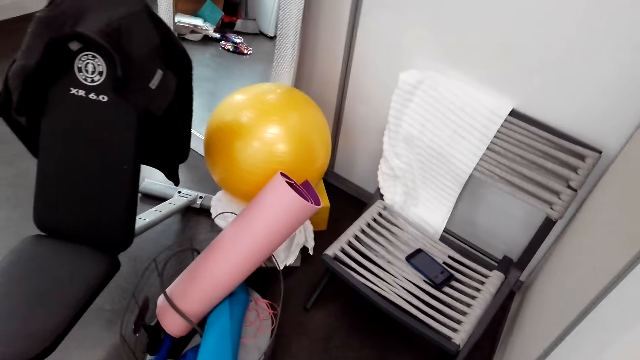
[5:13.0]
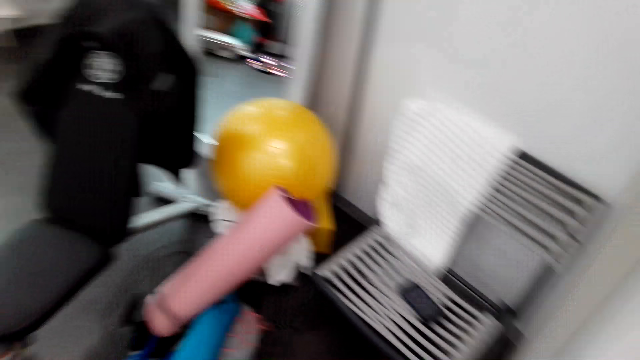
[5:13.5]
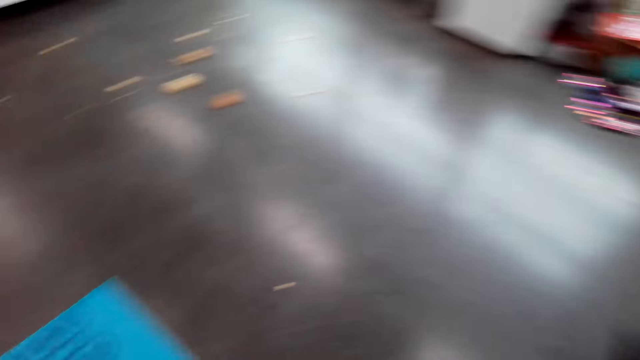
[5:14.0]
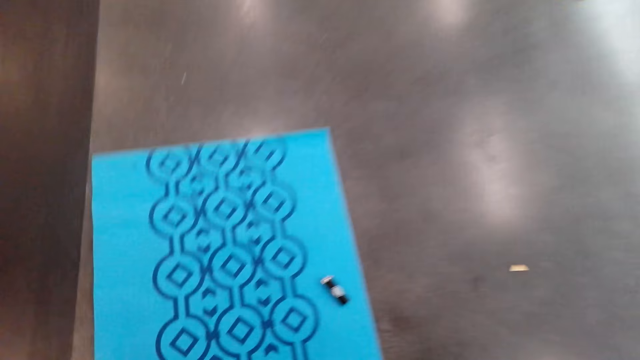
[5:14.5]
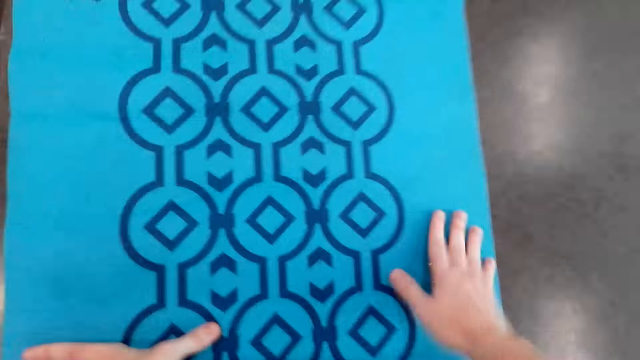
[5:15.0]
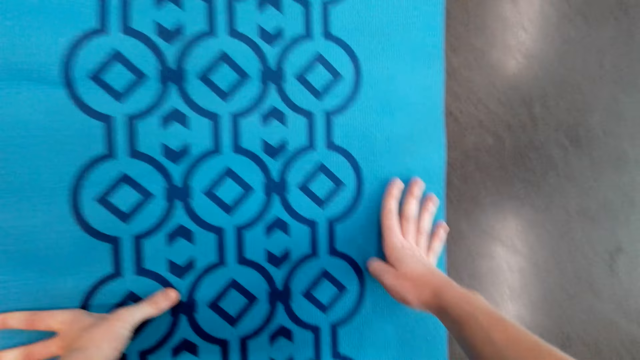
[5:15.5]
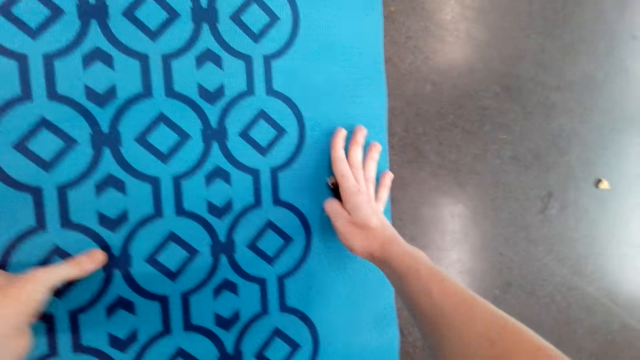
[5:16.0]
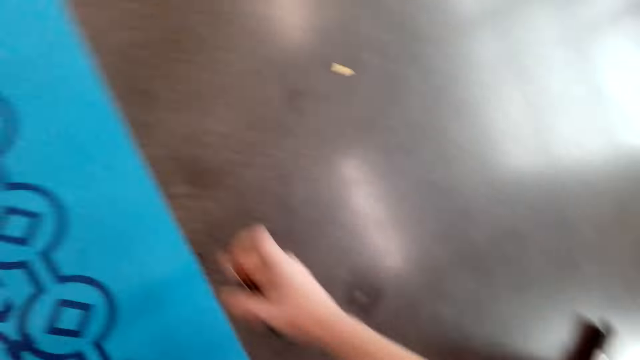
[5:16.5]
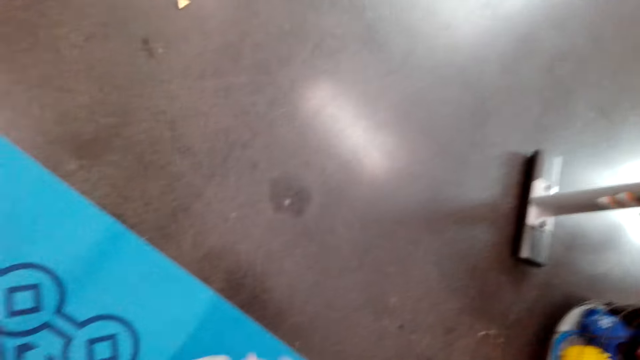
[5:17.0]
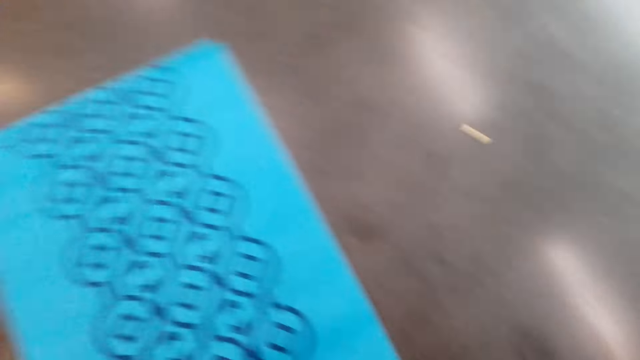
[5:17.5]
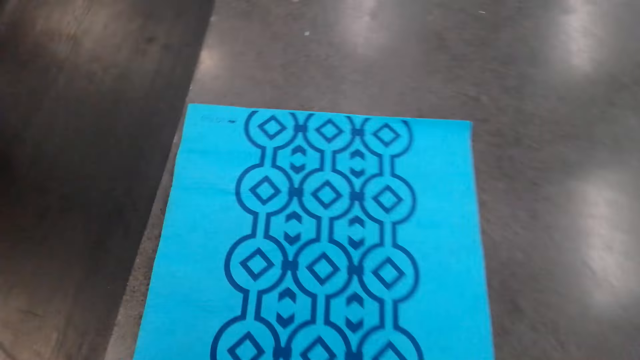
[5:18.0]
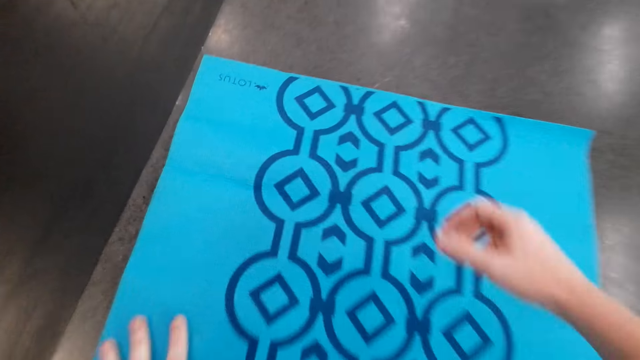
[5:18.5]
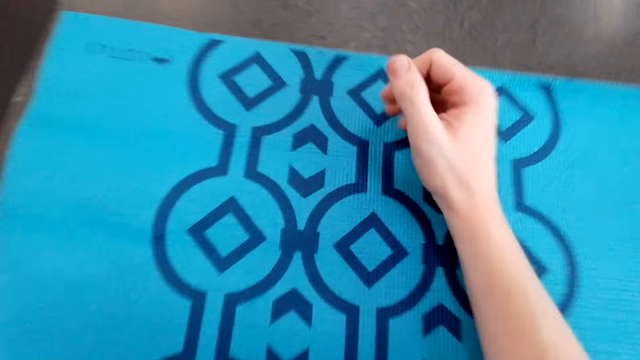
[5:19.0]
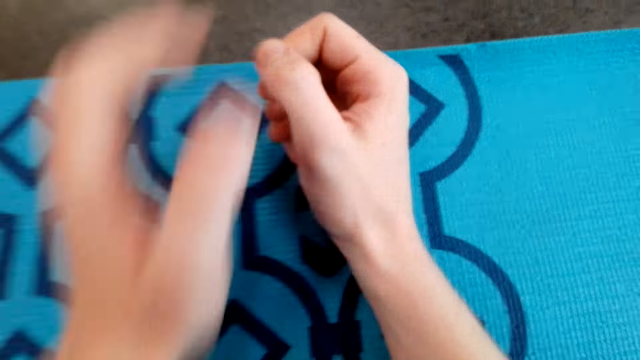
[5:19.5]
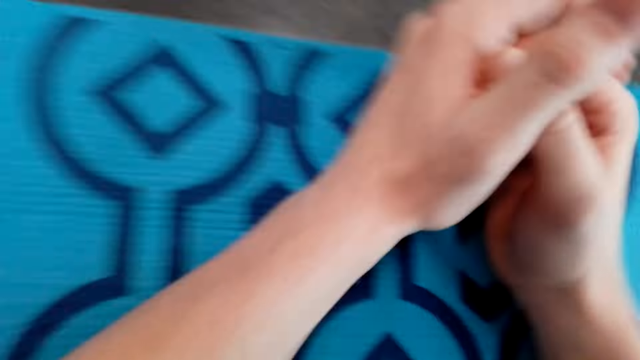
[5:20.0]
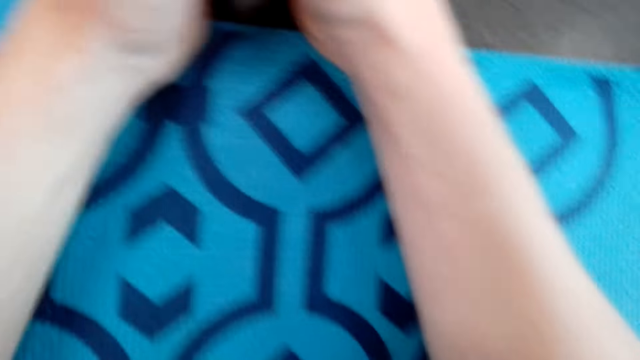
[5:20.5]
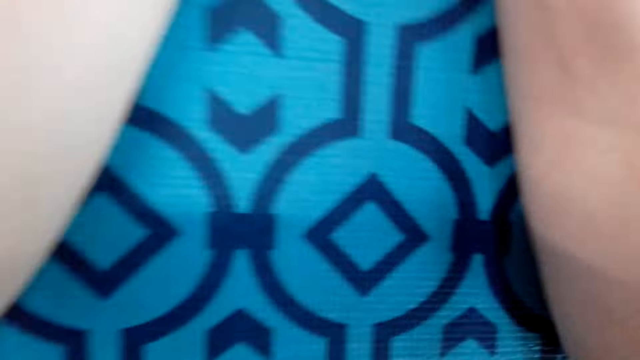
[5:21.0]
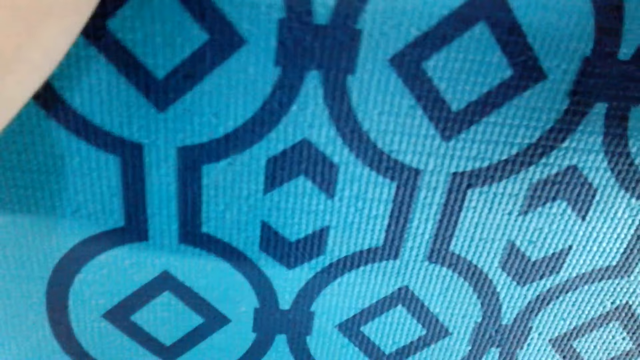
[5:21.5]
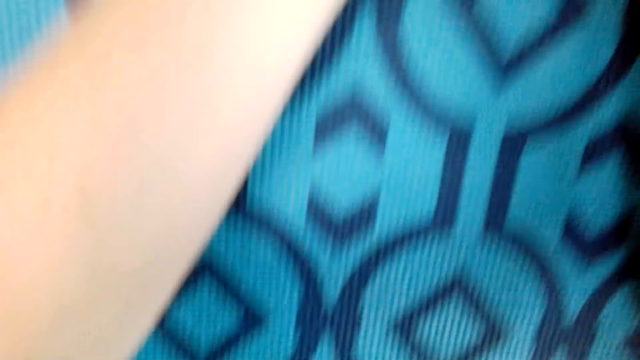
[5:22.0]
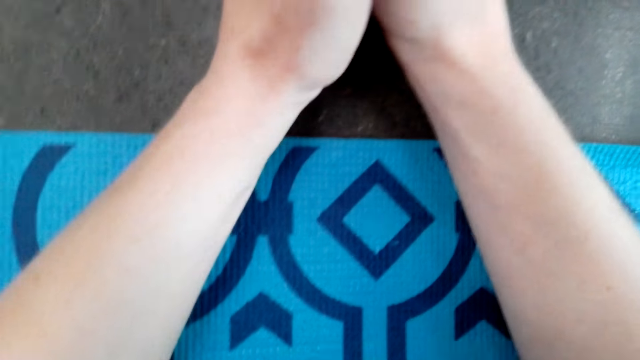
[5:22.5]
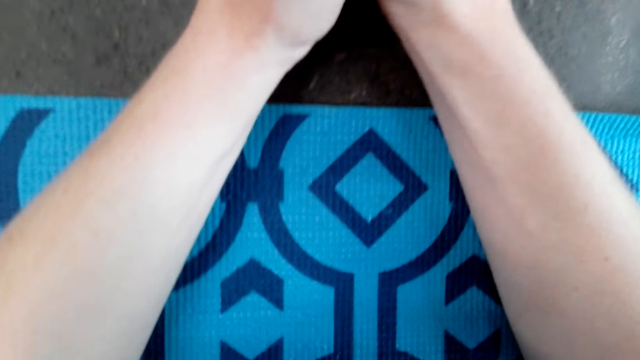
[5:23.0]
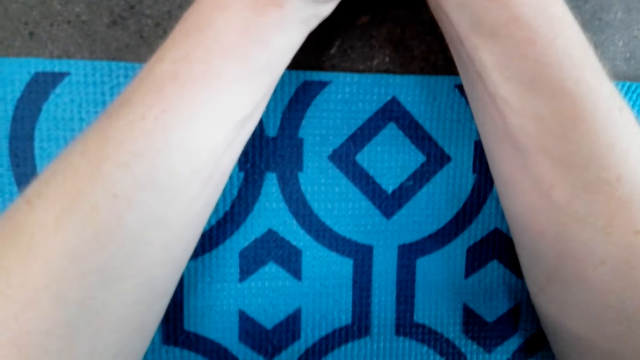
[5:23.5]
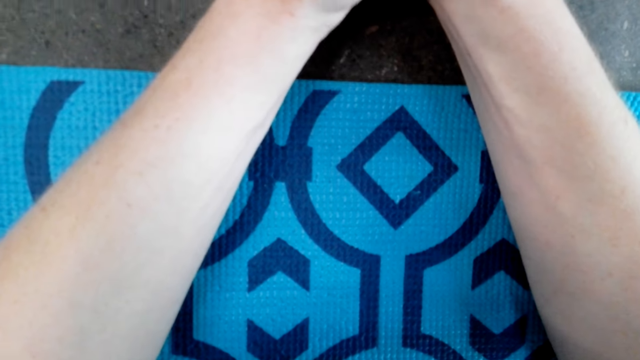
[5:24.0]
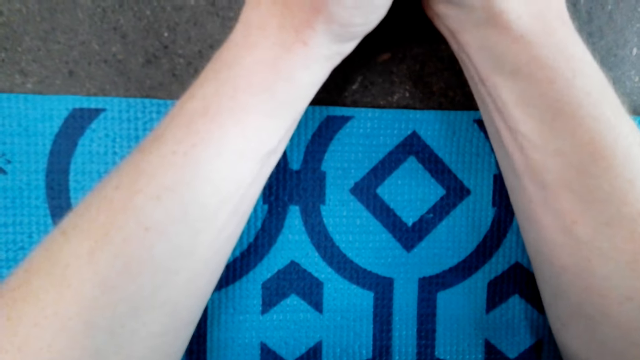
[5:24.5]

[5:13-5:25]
The camera wearer picks up a USB cable or lighter from the training mat. They lie on the mat facing the ground. They train on the mat.

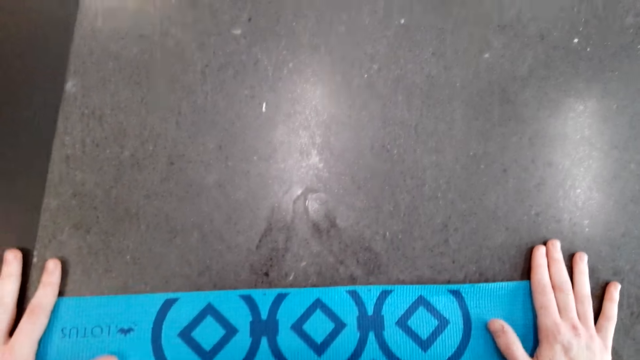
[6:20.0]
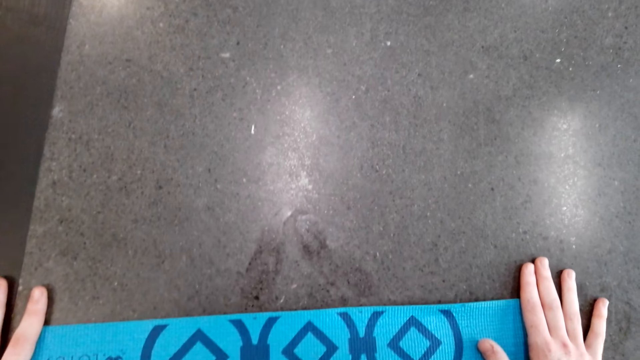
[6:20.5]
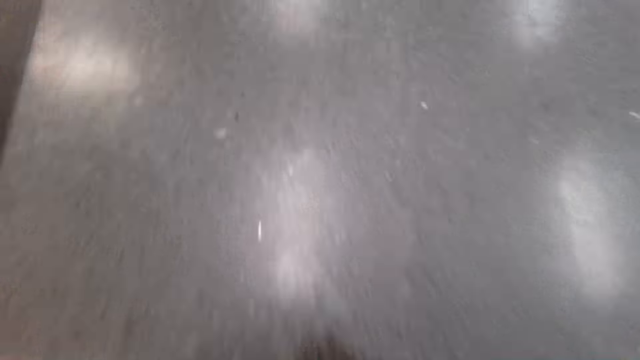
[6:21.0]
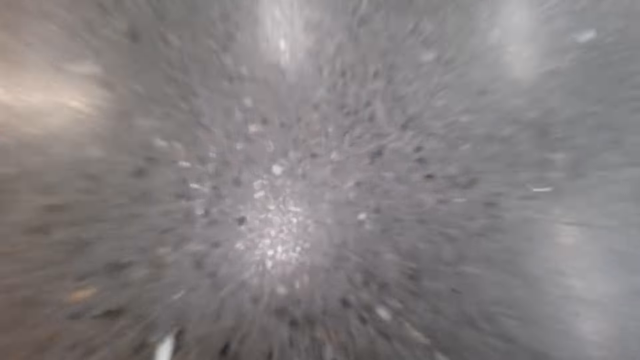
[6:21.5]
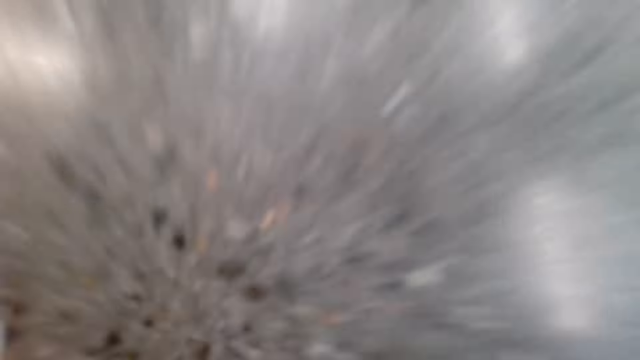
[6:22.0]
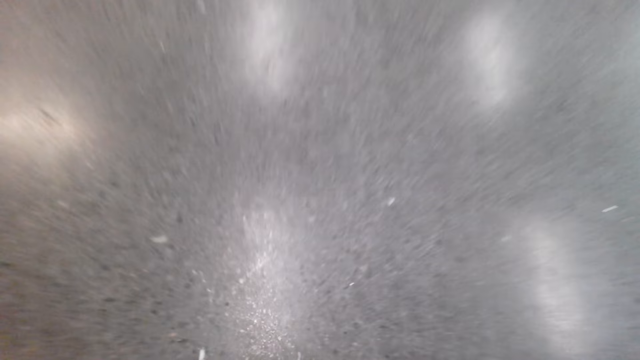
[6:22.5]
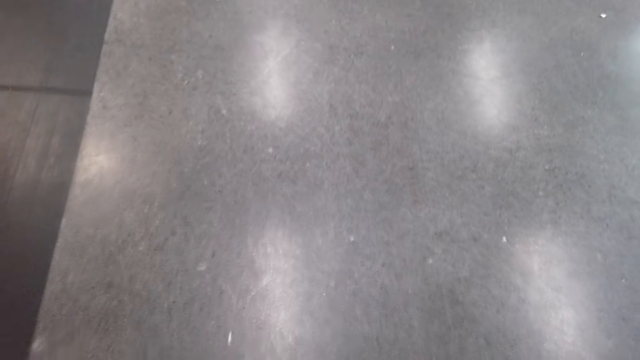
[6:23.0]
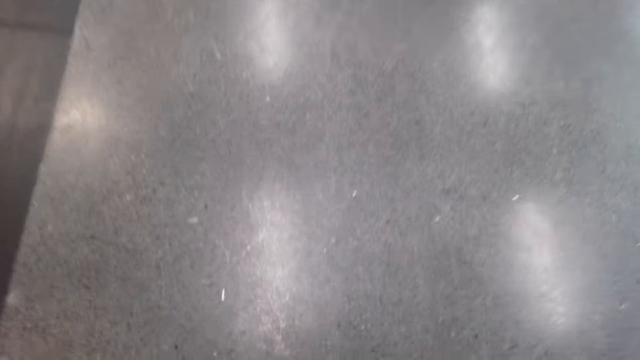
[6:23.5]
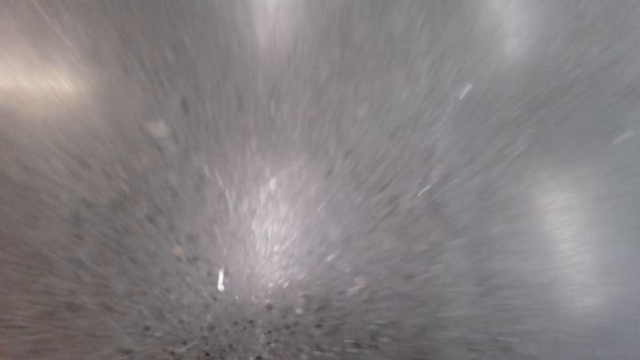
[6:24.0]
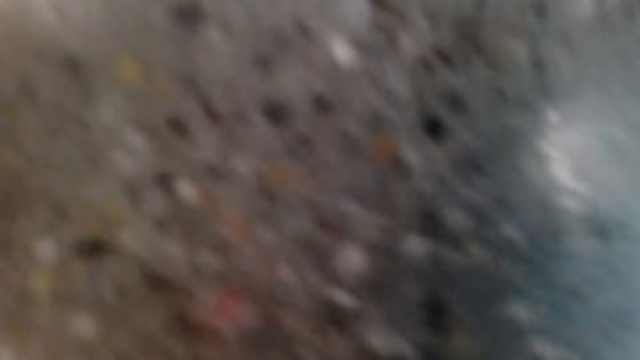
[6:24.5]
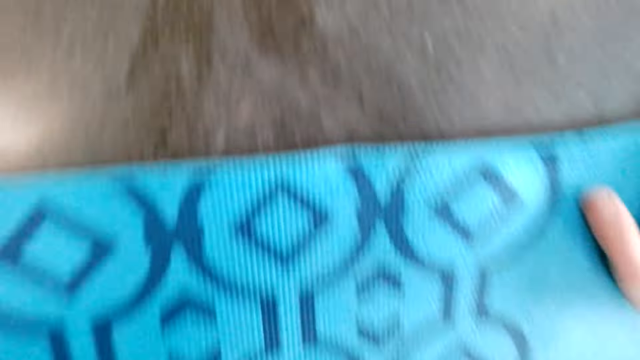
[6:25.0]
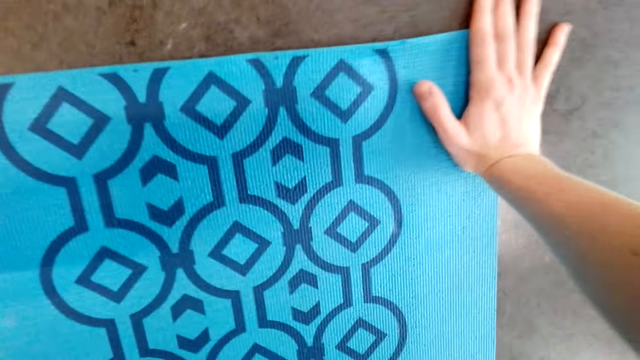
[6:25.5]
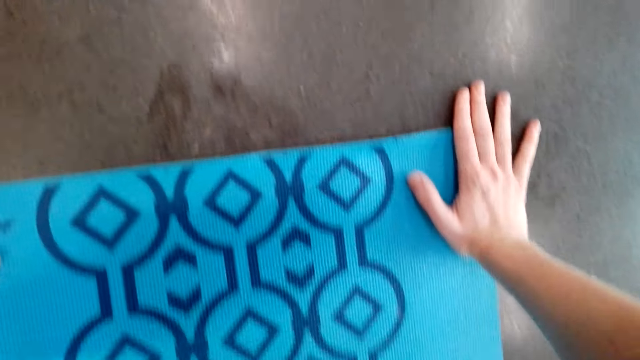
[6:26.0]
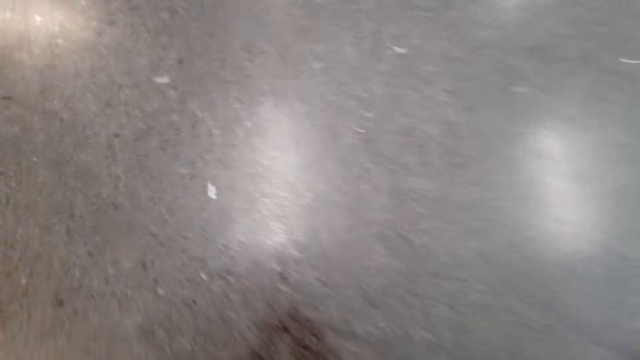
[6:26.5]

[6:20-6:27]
The camera wearer does the push-ups on the mat.
